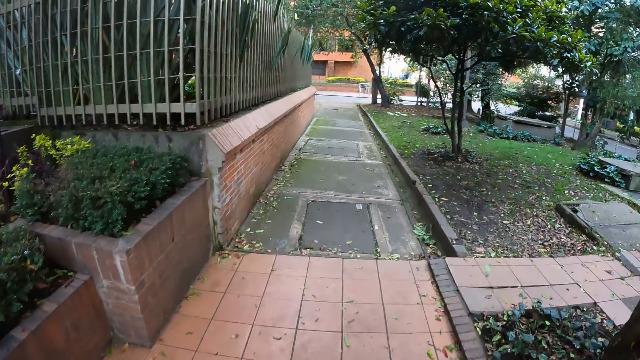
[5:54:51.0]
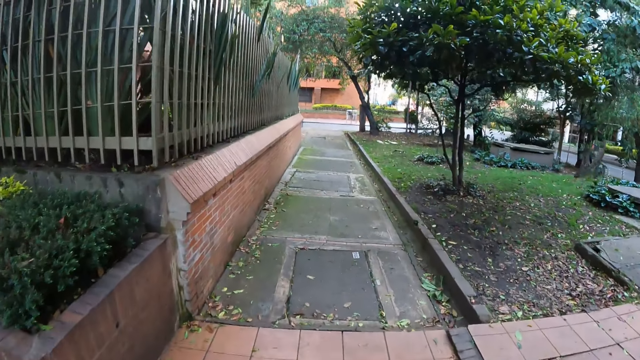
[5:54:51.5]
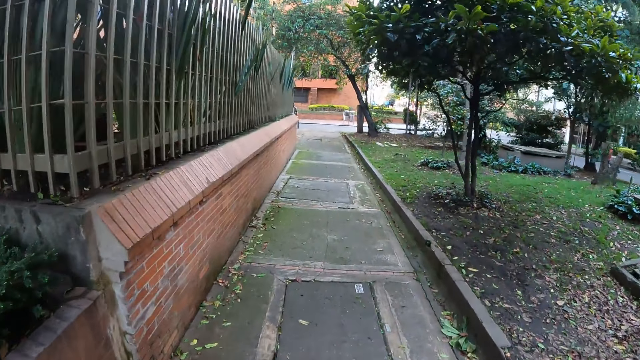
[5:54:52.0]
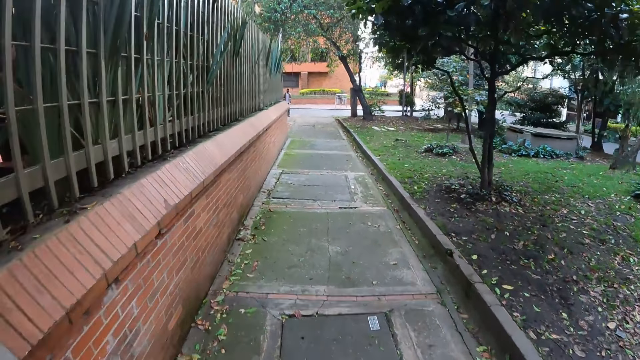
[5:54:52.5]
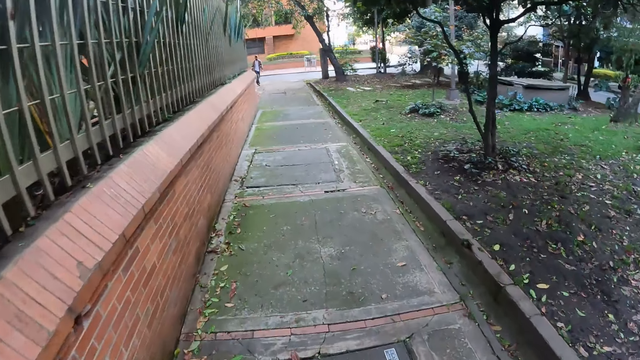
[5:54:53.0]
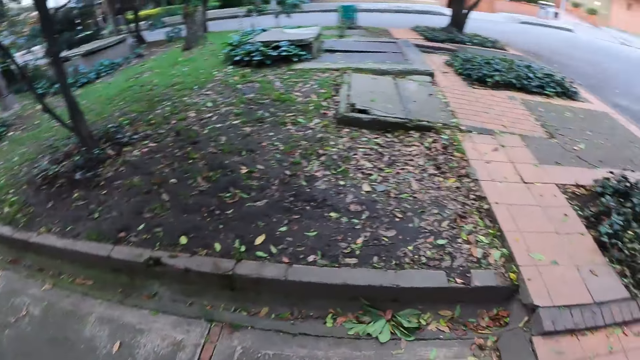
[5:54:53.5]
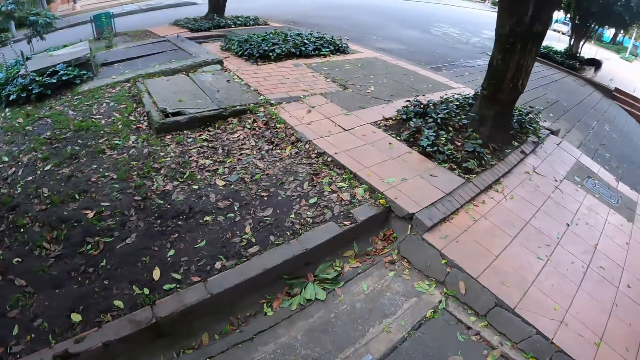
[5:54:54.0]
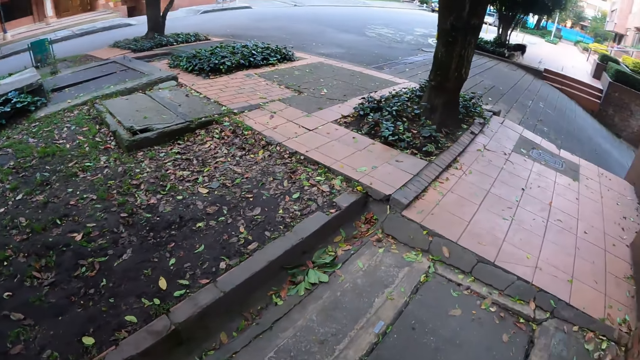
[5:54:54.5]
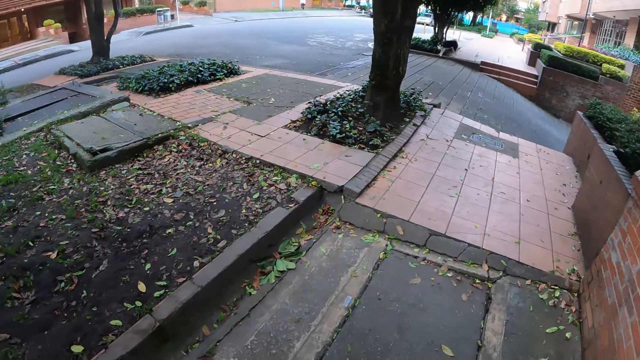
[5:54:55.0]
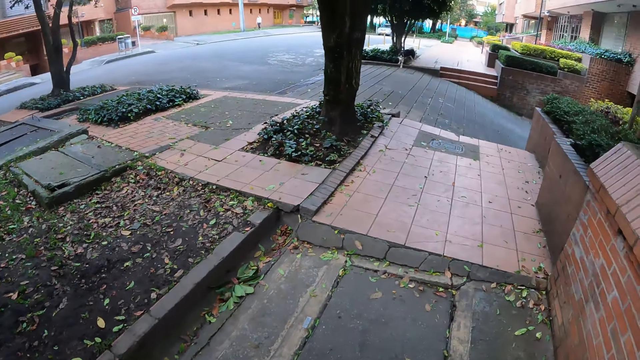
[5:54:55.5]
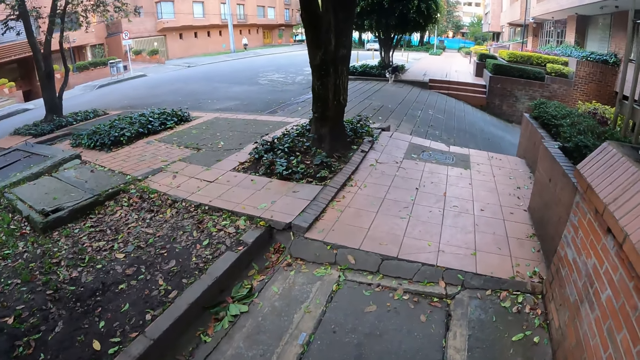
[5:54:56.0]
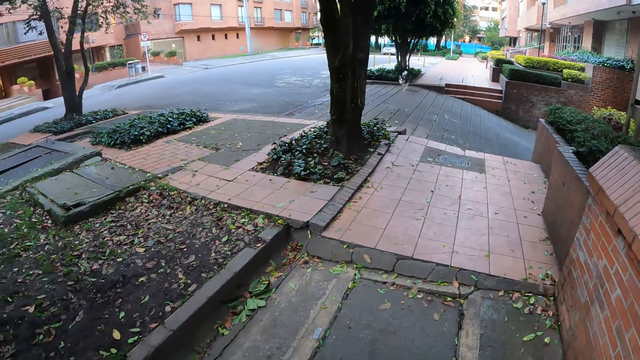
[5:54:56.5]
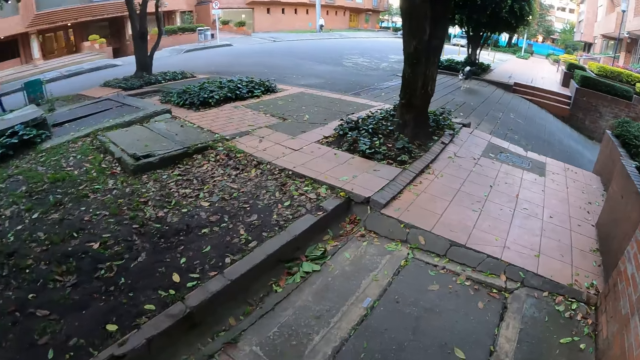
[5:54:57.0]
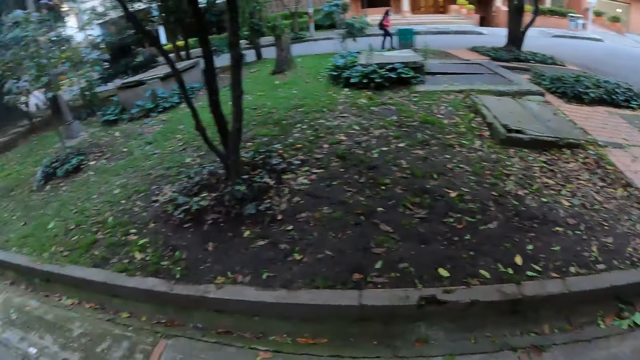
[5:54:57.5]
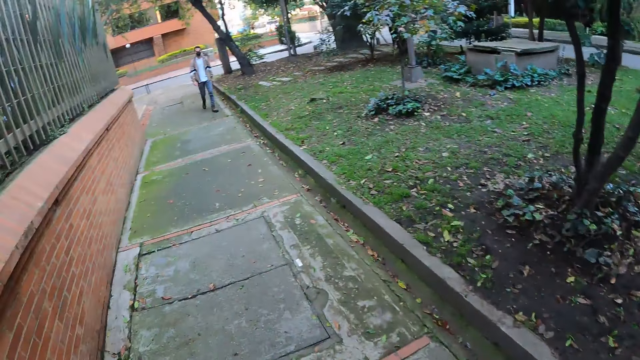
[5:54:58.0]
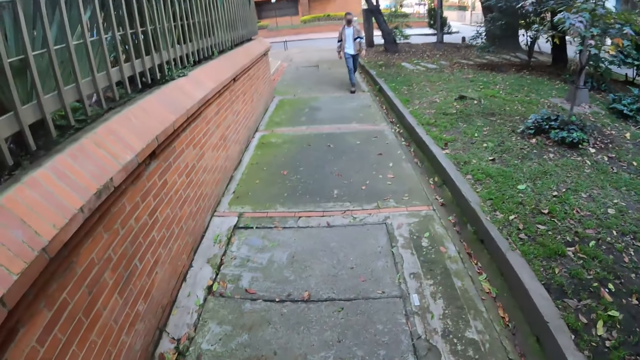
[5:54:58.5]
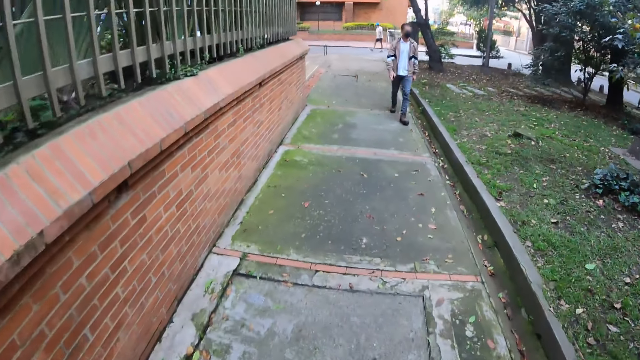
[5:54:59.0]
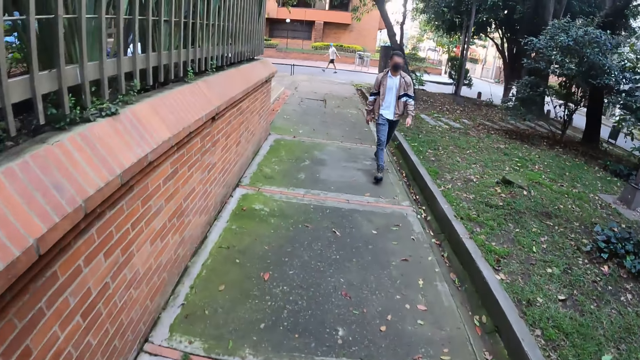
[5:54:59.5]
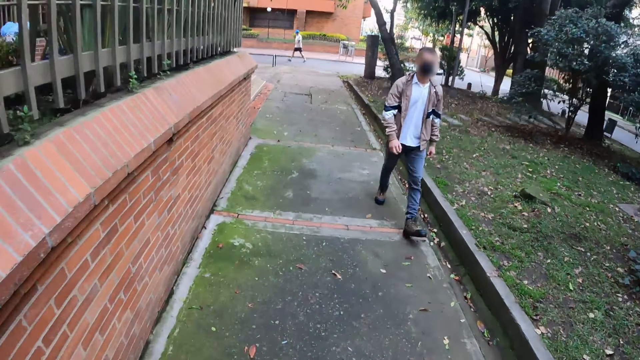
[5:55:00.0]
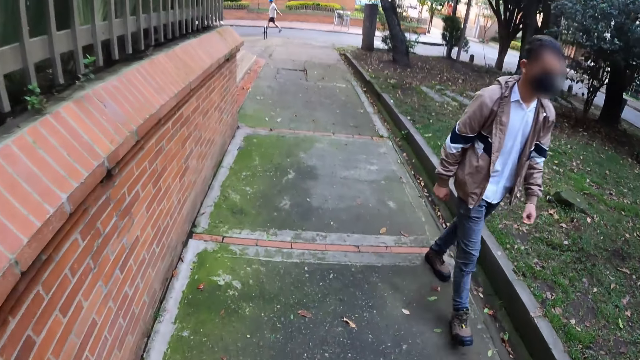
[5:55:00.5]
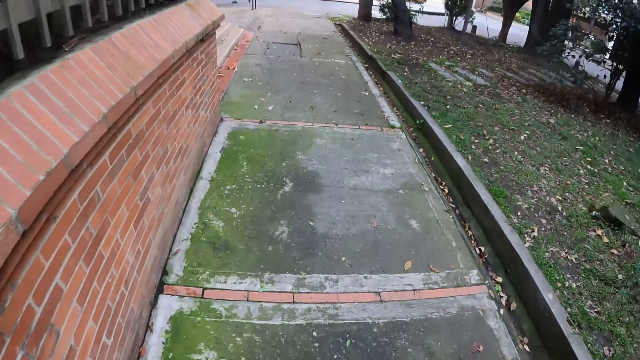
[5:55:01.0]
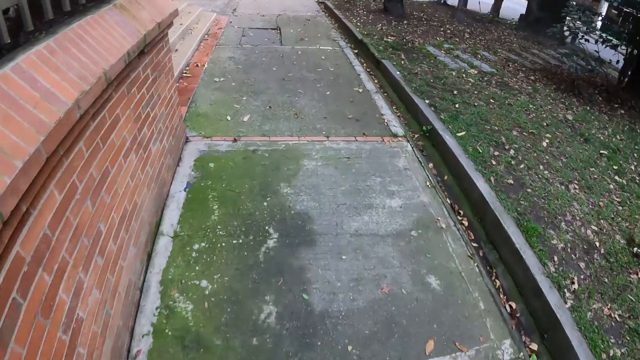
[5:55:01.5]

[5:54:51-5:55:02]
The camera wearer turns around to the dog. They look around. They walk. A man walks past the camera wearer.

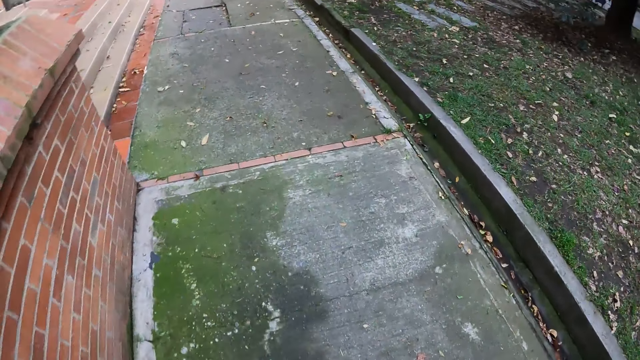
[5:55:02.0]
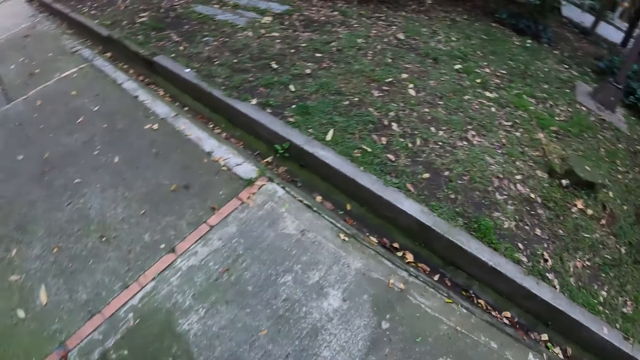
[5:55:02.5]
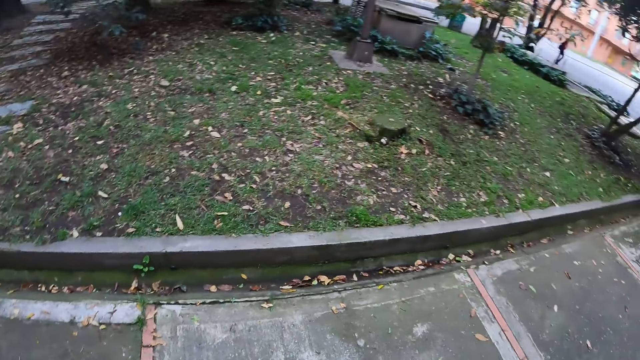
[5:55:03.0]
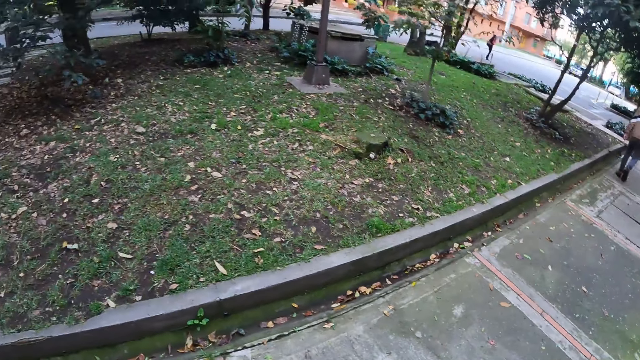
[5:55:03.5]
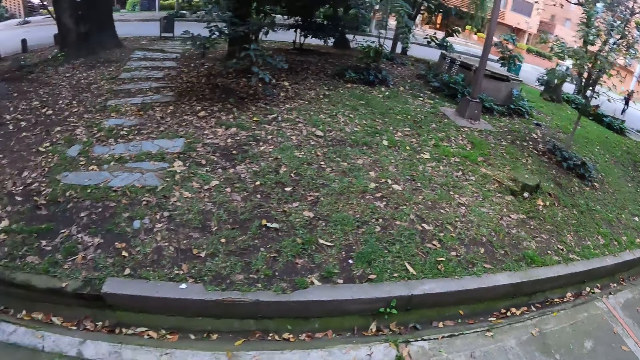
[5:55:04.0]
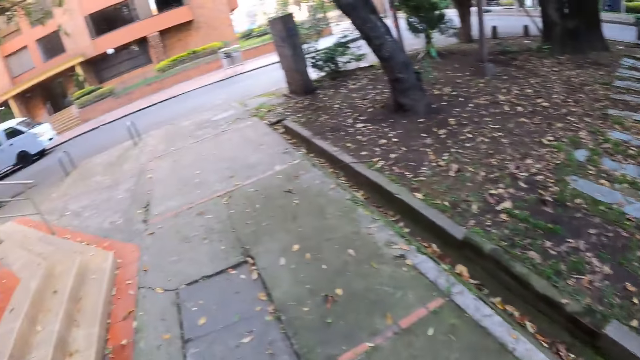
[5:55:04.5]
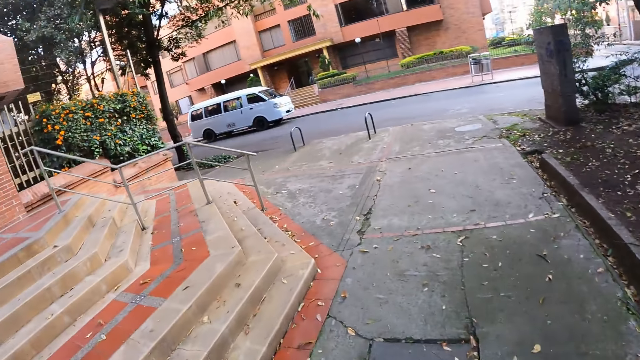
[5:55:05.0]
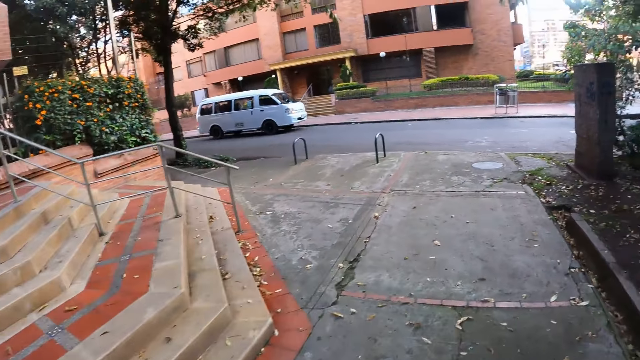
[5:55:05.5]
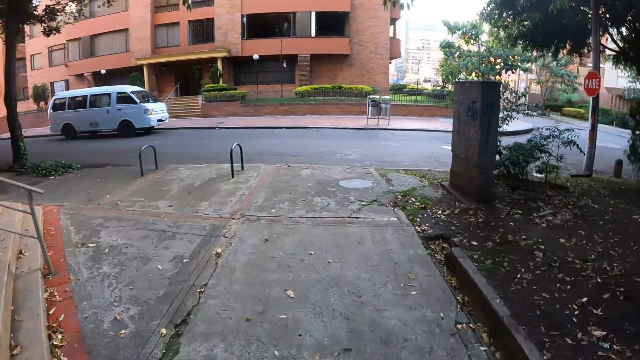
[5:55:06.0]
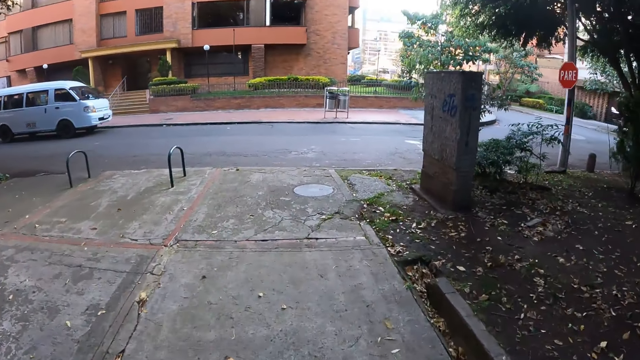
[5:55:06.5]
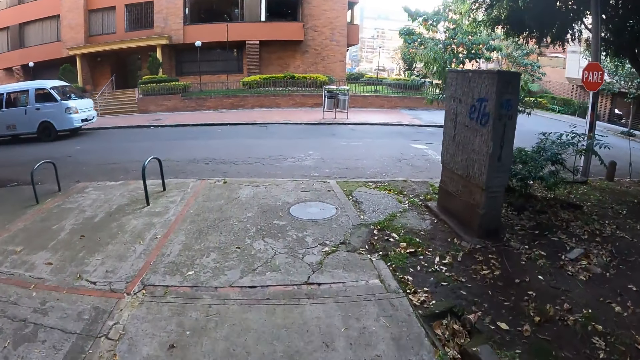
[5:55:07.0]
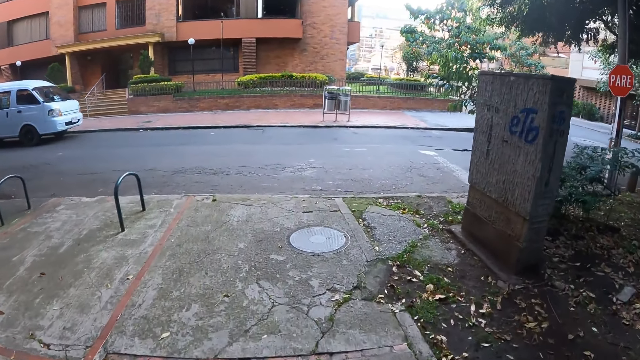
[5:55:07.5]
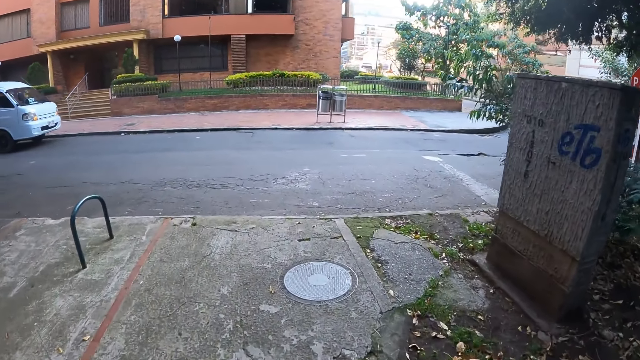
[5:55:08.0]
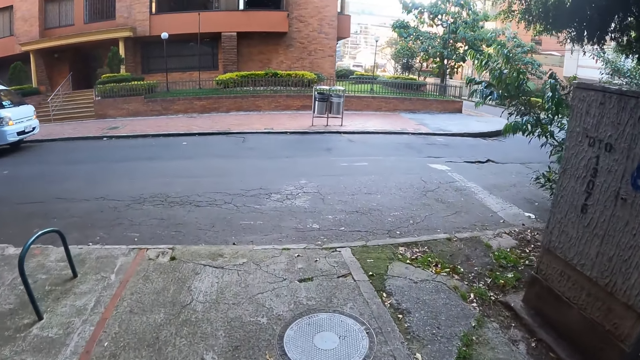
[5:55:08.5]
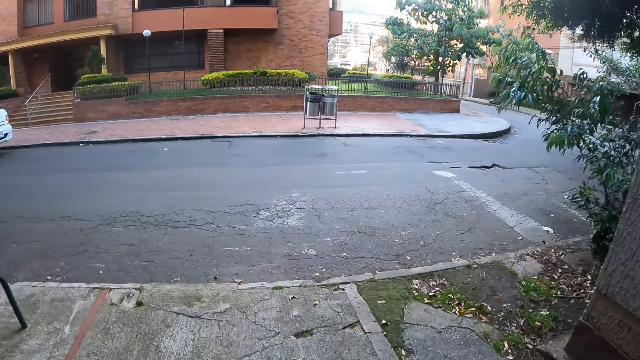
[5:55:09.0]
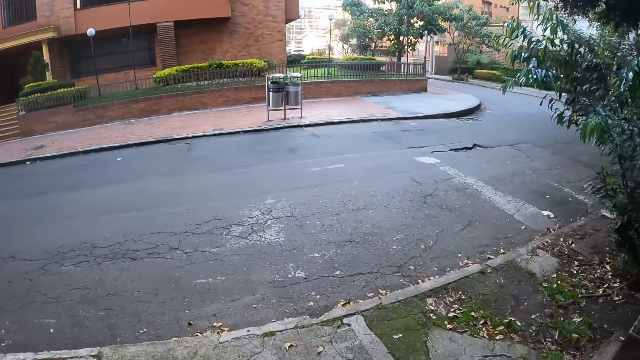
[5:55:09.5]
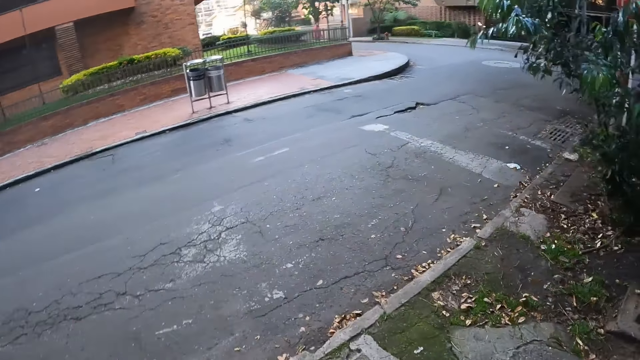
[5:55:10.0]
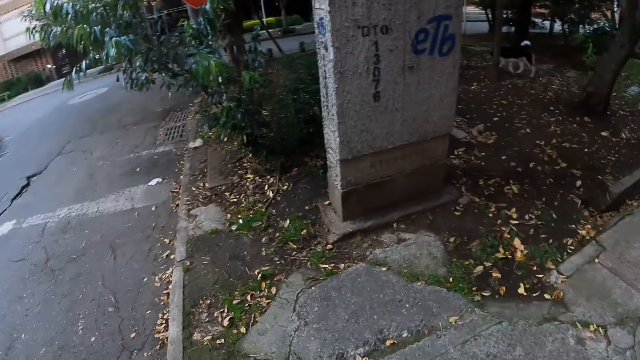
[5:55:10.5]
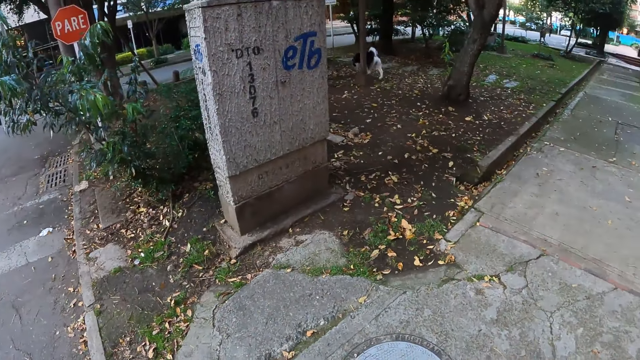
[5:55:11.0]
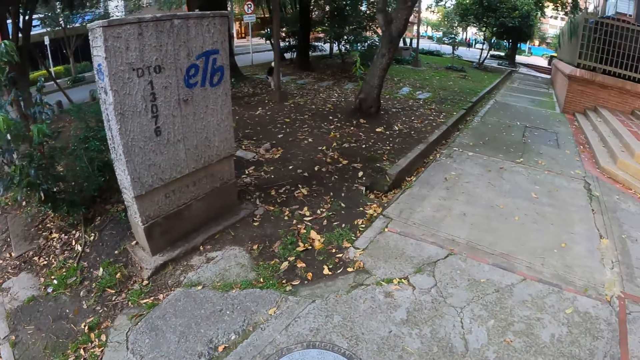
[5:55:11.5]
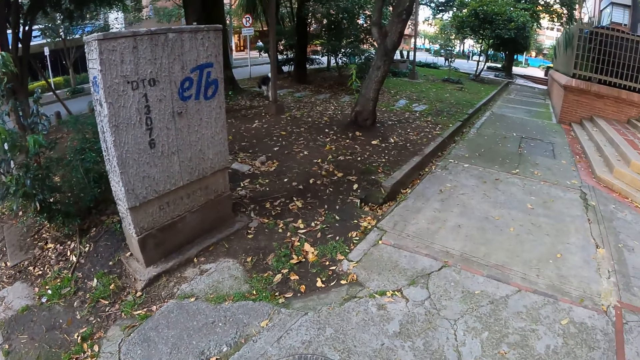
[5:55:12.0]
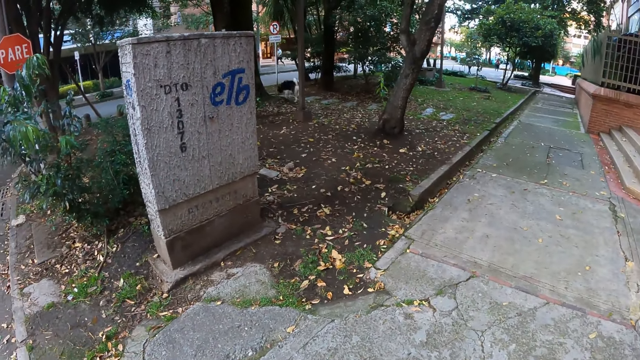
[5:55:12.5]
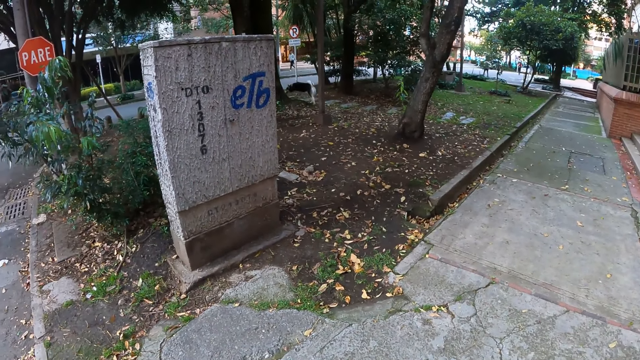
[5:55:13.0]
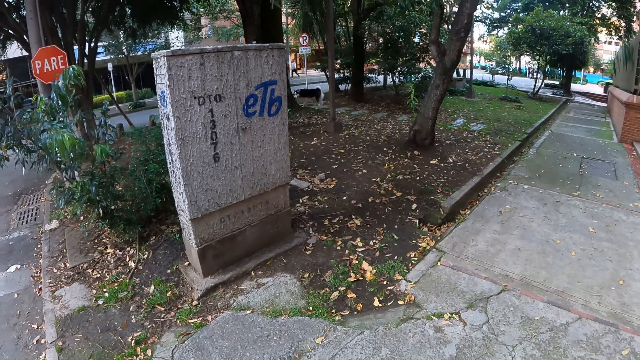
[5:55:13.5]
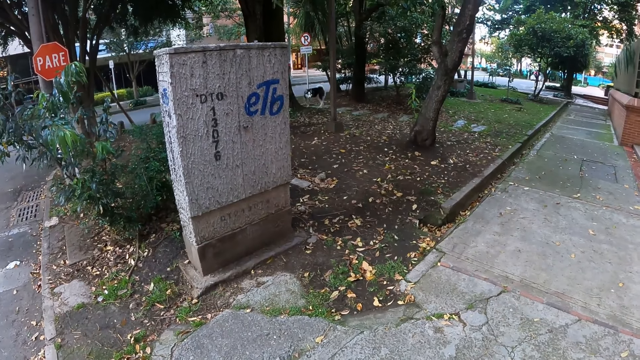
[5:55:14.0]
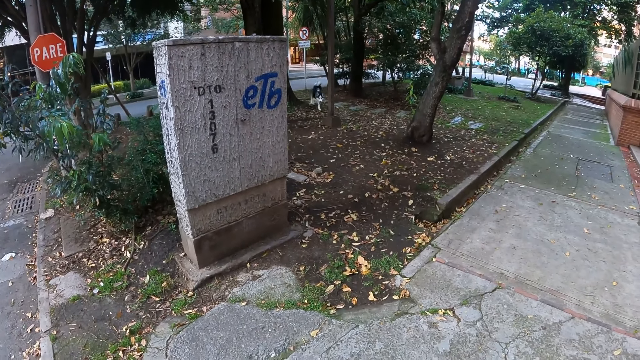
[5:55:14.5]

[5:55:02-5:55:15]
The camera wearer looks around. They walk. They turn around to the dog. They look around.
